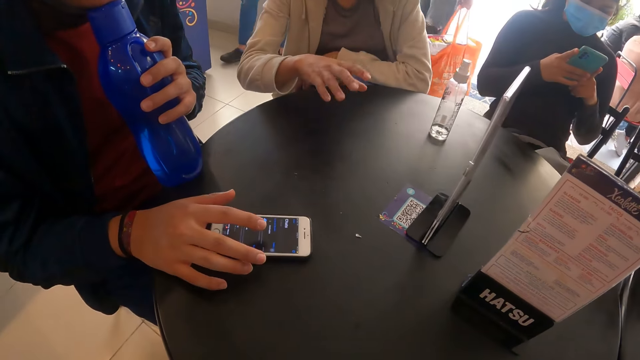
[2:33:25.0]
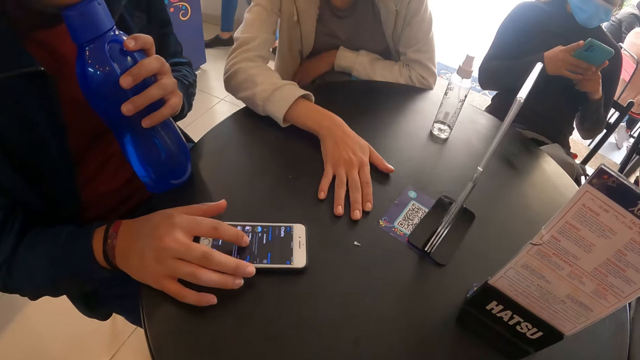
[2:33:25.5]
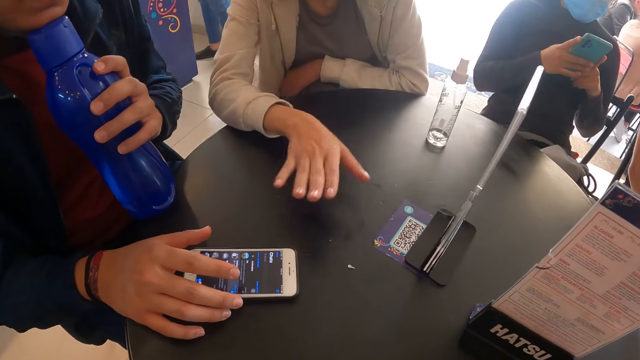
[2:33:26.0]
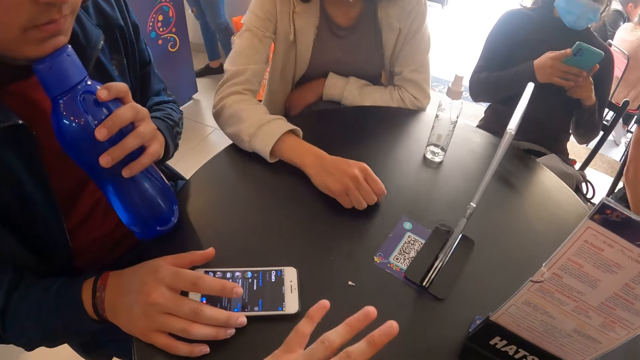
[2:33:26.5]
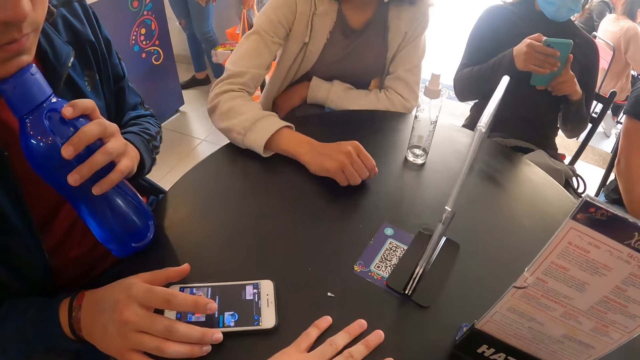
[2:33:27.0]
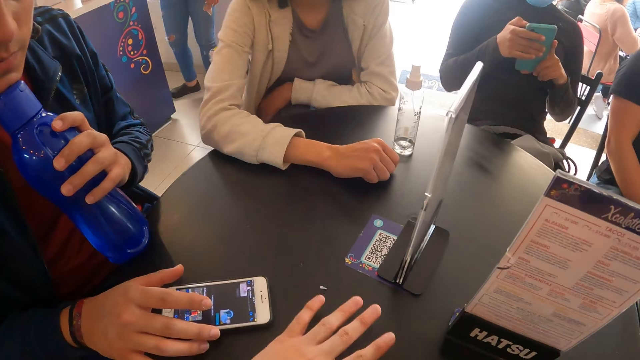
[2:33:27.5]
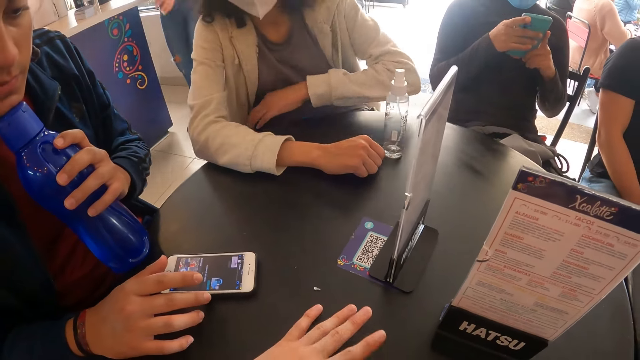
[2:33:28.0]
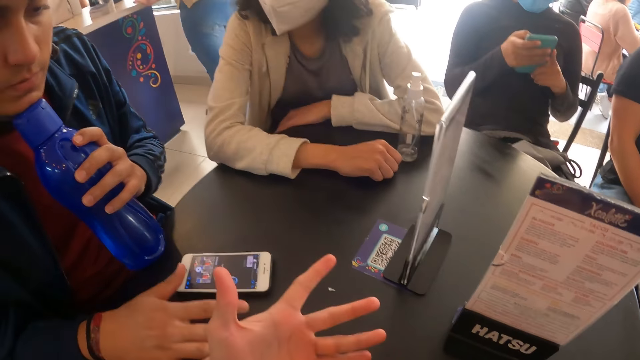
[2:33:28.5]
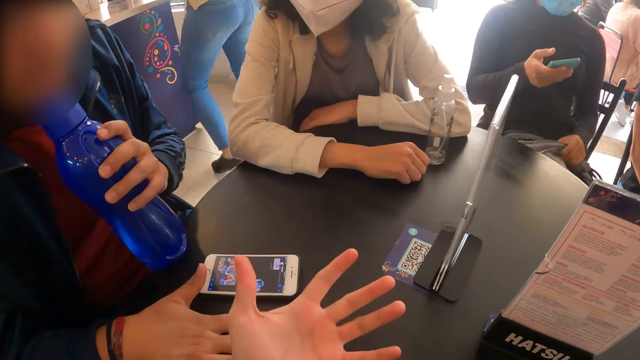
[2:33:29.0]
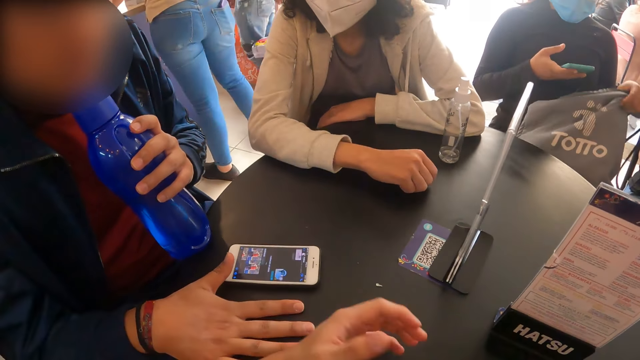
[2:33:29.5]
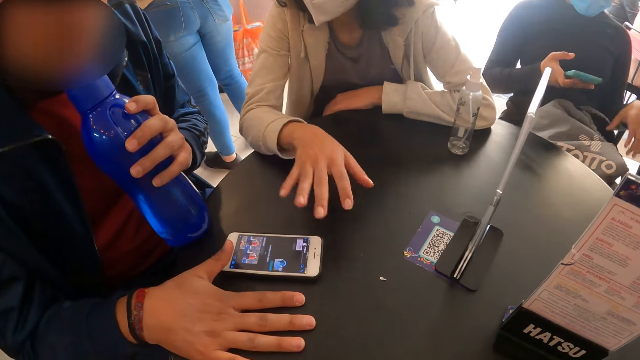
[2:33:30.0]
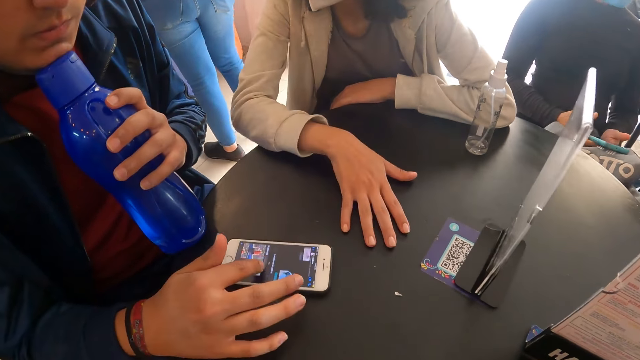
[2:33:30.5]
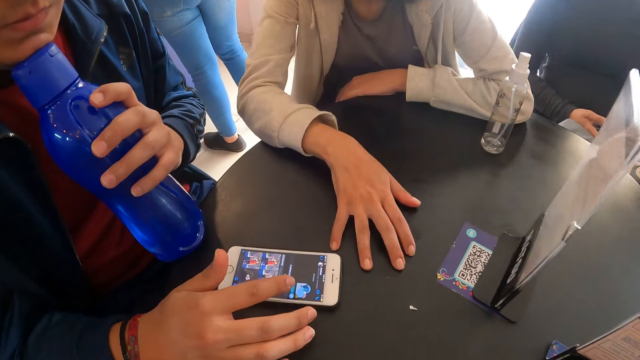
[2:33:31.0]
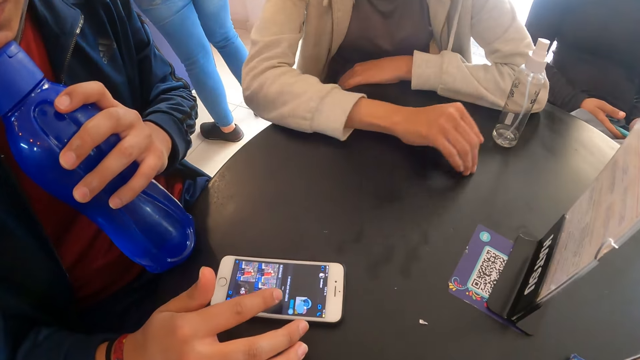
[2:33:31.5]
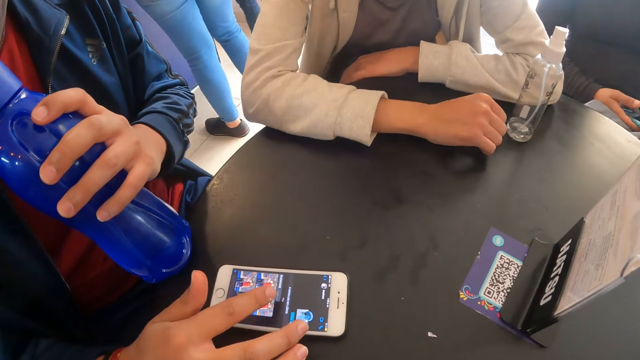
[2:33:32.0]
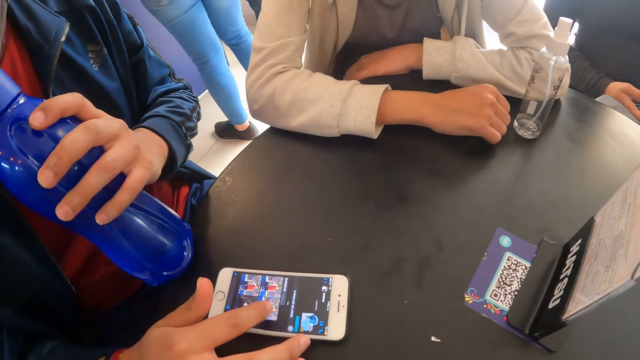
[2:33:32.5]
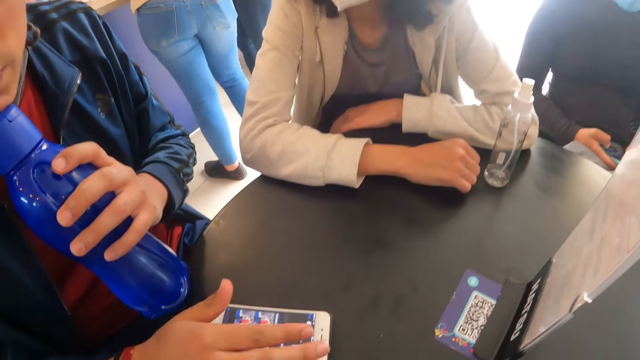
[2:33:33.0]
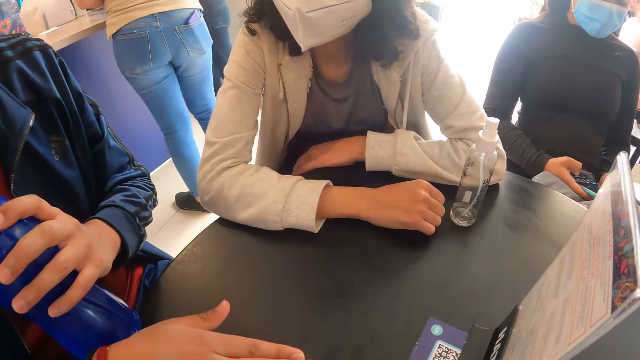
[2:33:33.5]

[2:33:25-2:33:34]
A woman converses with the camera wearer.

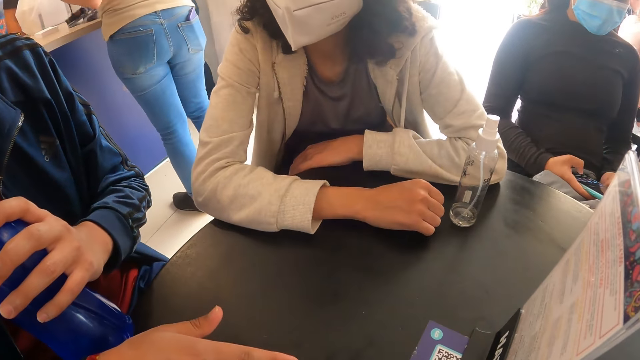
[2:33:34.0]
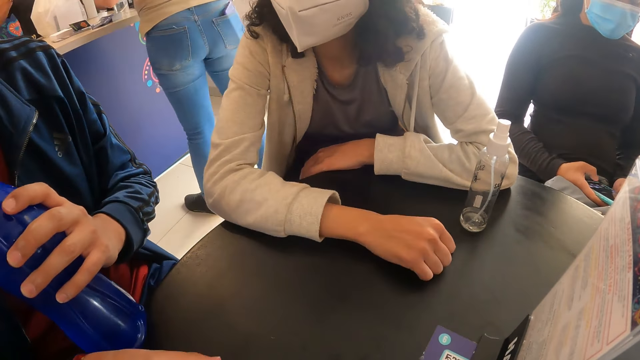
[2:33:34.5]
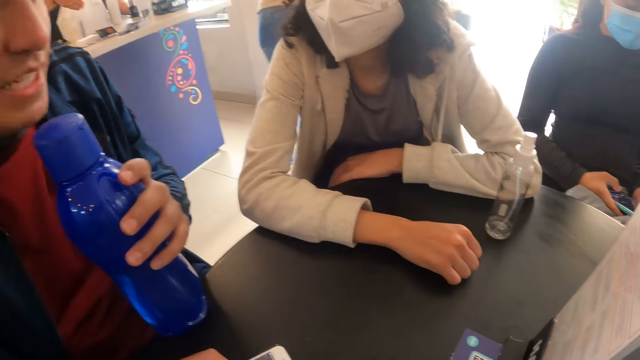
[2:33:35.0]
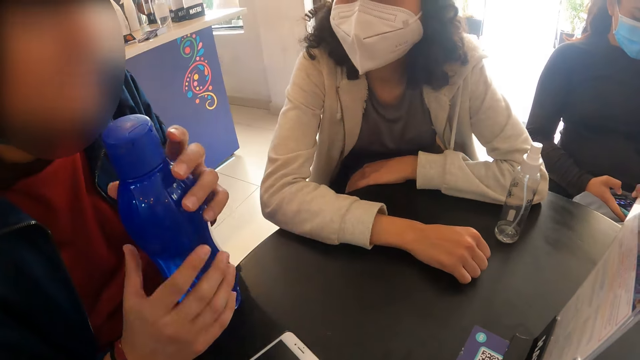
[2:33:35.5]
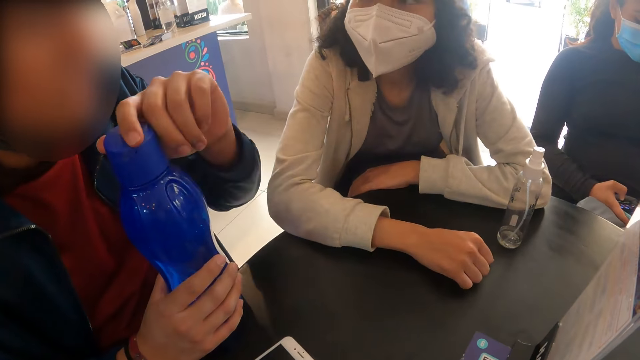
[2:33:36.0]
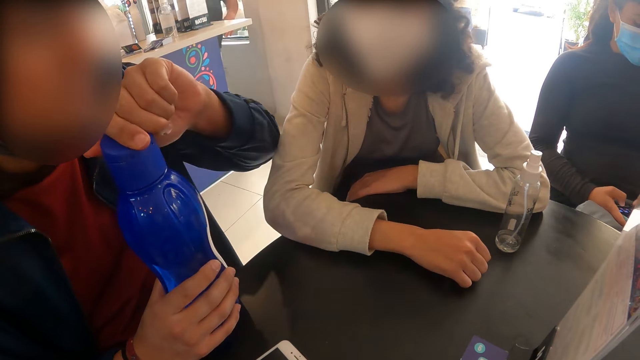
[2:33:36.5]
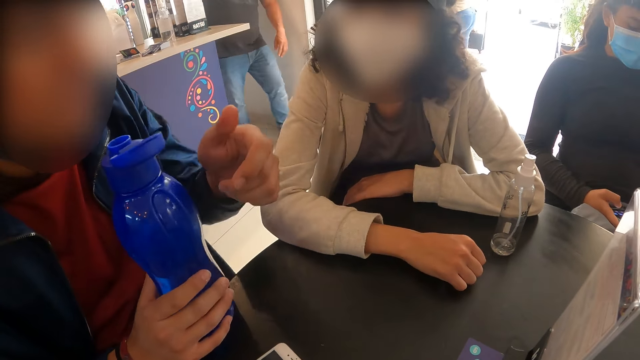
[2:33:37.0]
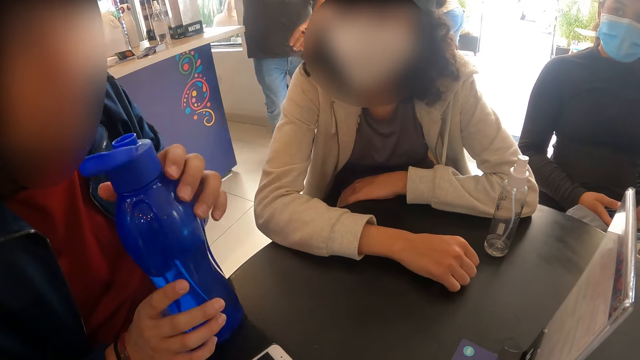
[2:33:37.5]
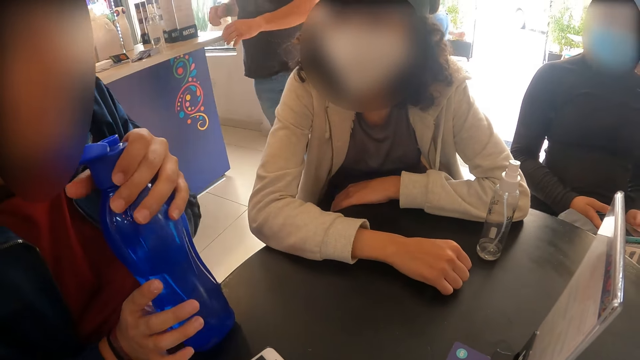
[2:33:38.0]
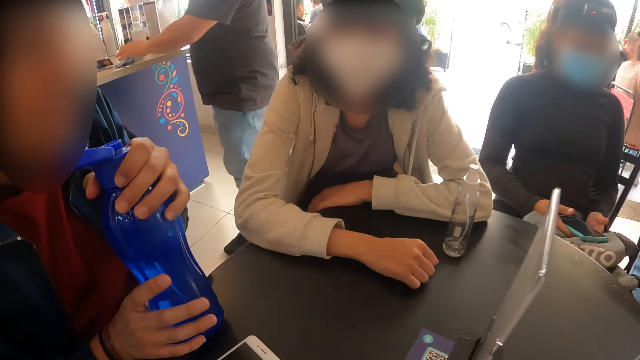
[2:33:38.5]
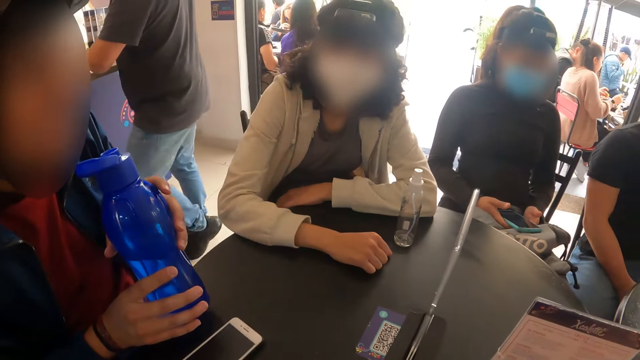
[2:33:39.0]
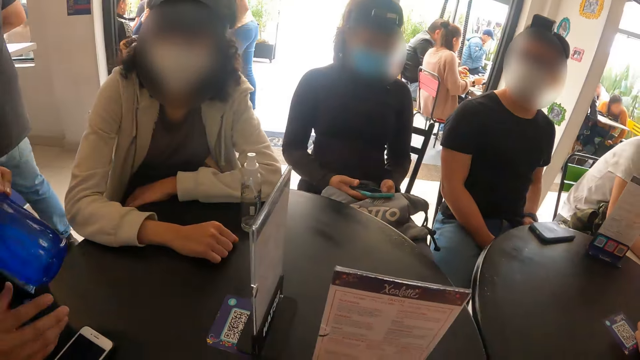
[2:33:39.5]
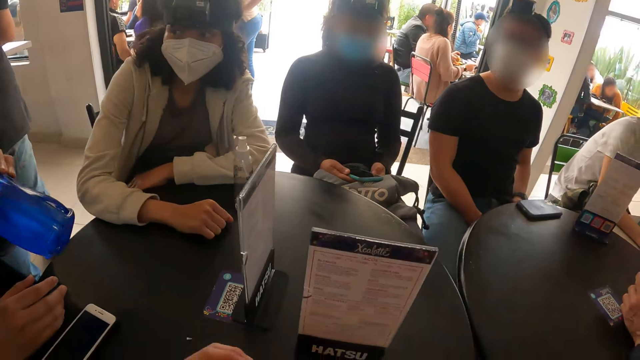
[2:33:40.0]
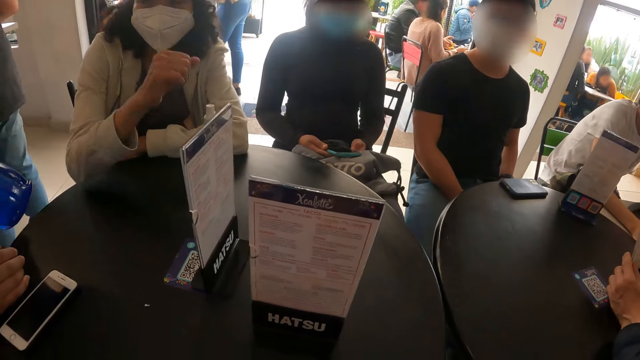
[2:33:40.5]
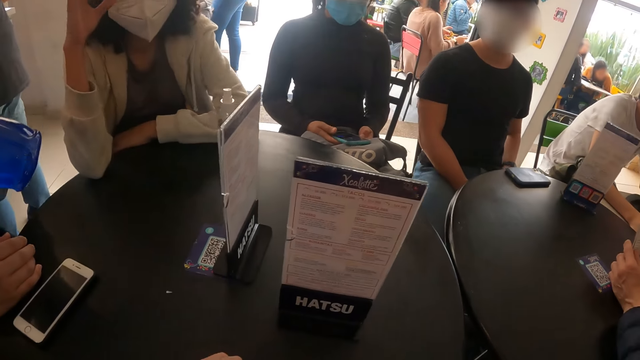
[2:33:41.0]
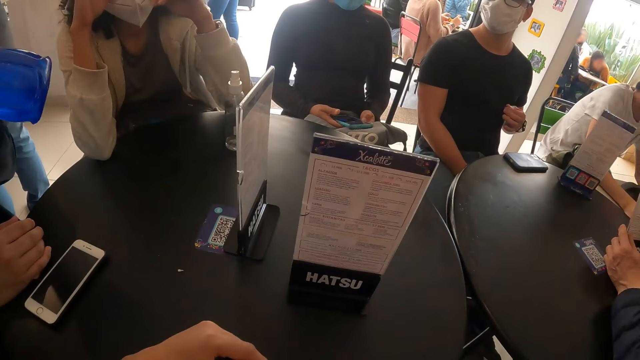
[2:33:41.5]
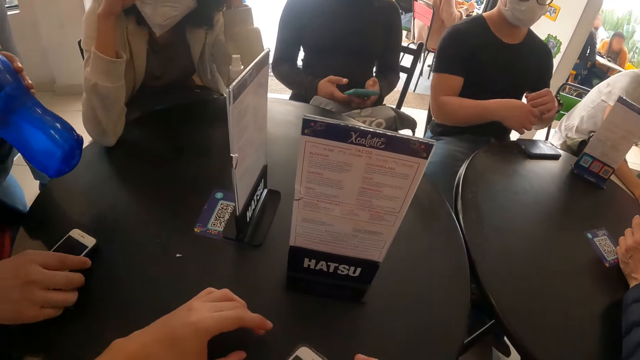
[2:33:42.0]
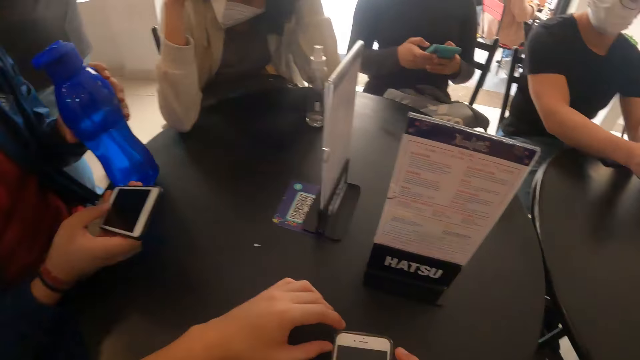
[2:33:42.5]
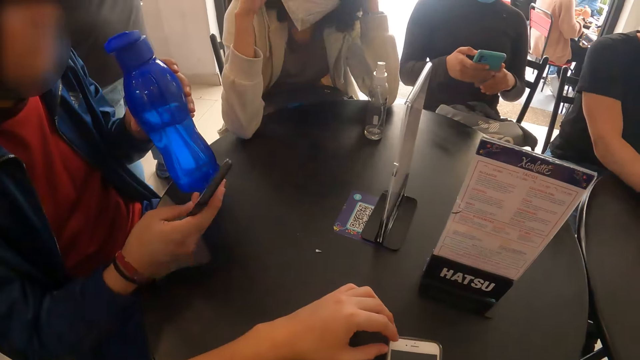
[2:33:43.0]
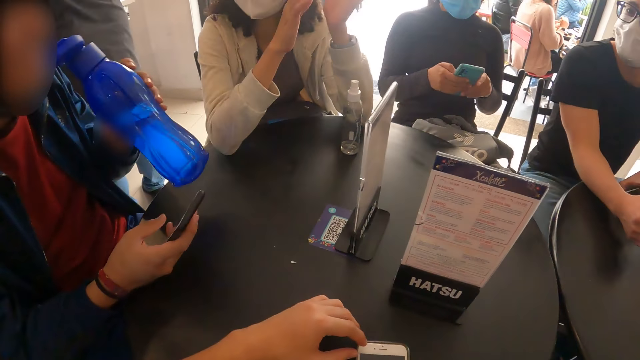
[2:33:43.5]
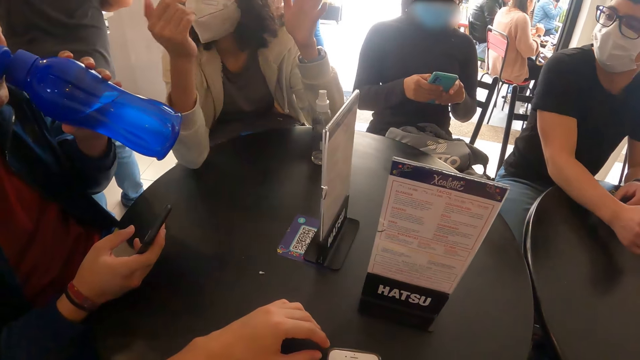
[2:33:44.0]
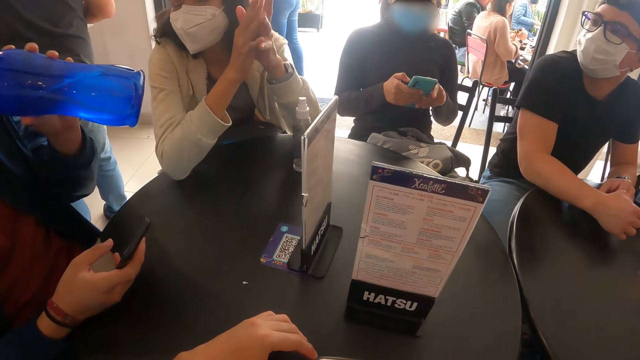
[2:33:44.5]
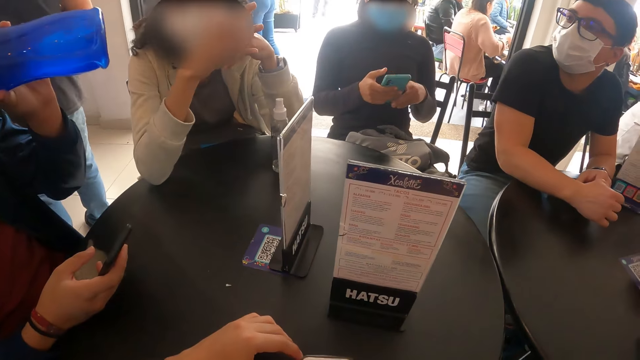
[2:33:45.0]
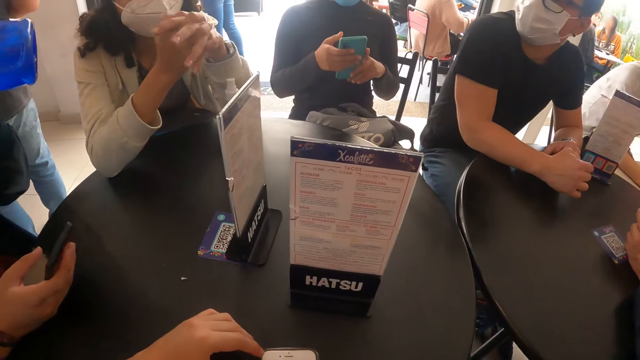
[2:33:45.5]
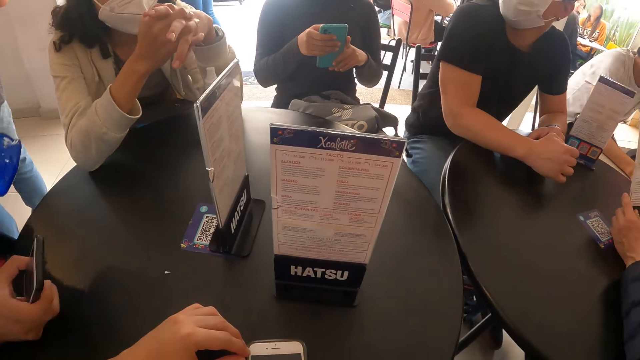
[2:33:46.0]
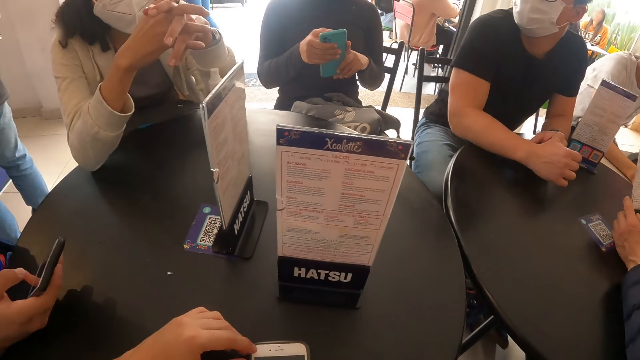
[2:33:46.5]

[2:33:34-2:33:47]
A man opens the water bottle in his right hand with his left hand. The man drinks from the water bottle in his left hand. The man drops the water in his left hand on the table and picks up the phone on the table with his right hand. The camera wearer holds the phone. The man drinks from the water bottle in his left hand.
